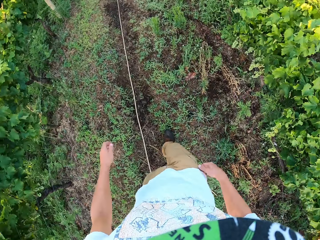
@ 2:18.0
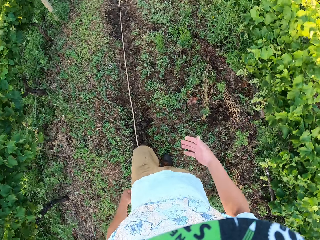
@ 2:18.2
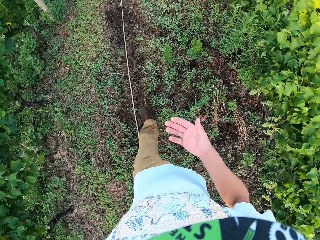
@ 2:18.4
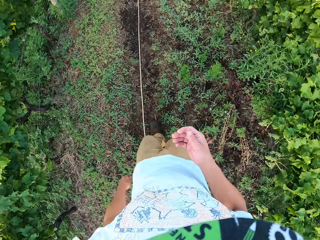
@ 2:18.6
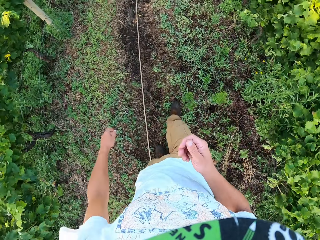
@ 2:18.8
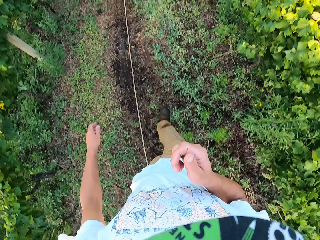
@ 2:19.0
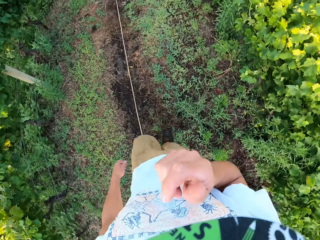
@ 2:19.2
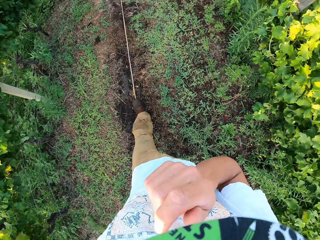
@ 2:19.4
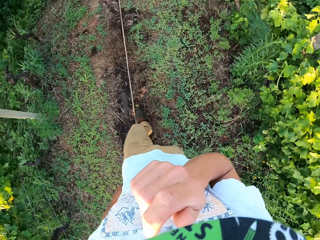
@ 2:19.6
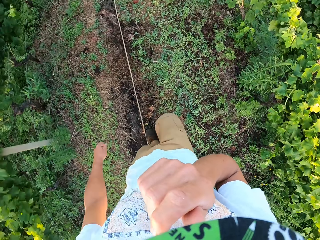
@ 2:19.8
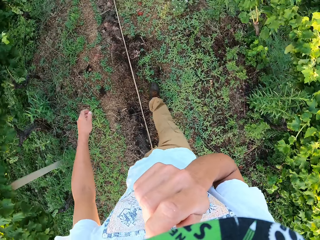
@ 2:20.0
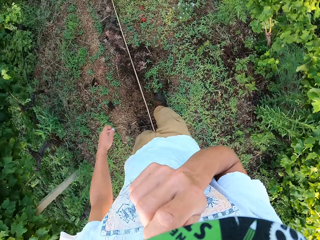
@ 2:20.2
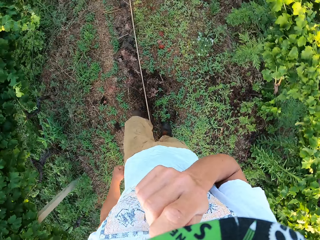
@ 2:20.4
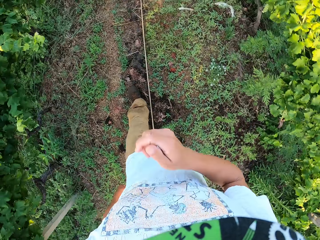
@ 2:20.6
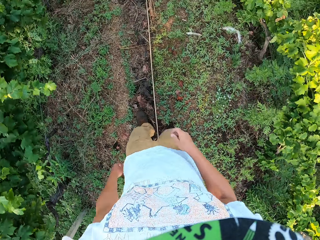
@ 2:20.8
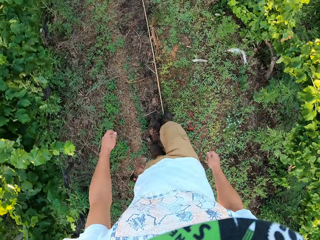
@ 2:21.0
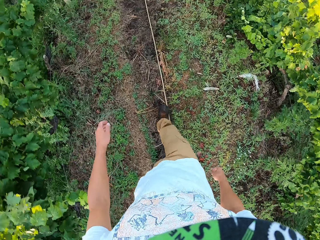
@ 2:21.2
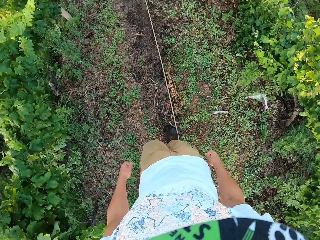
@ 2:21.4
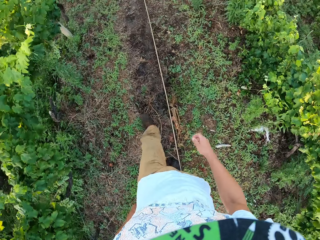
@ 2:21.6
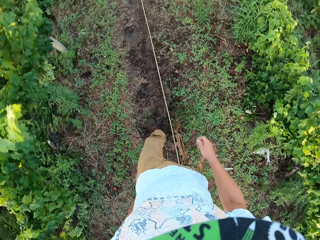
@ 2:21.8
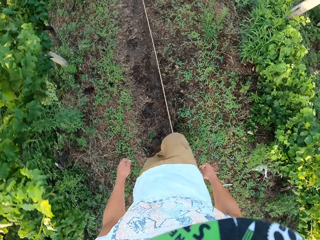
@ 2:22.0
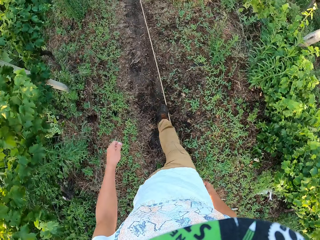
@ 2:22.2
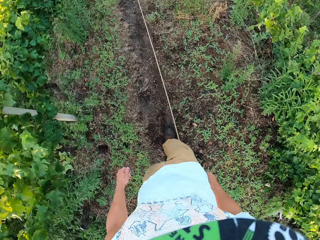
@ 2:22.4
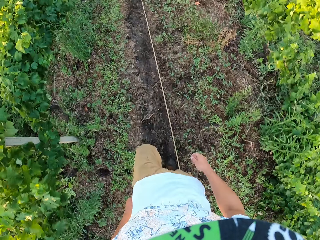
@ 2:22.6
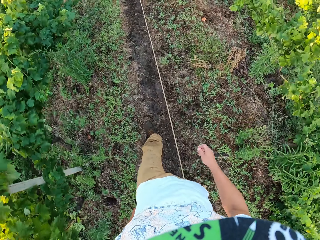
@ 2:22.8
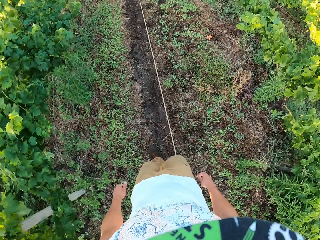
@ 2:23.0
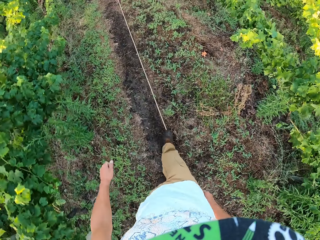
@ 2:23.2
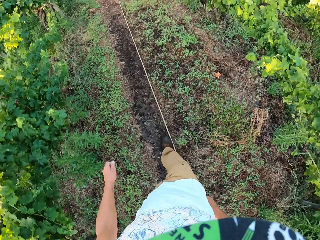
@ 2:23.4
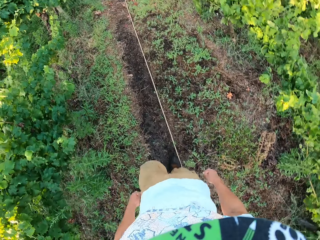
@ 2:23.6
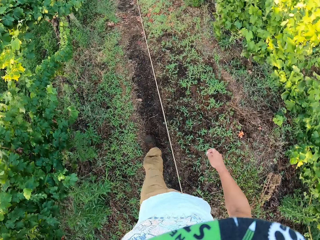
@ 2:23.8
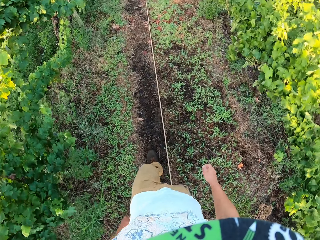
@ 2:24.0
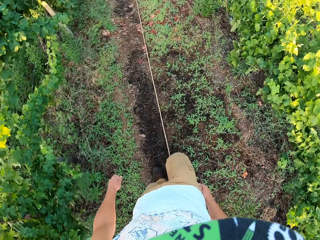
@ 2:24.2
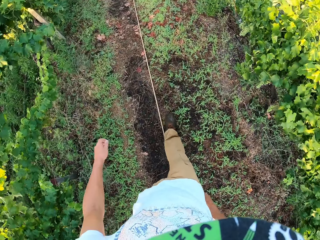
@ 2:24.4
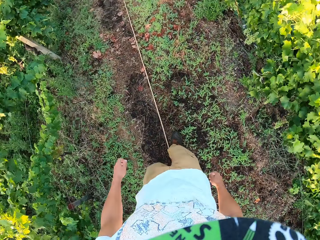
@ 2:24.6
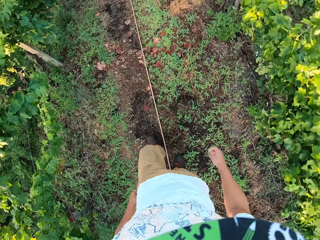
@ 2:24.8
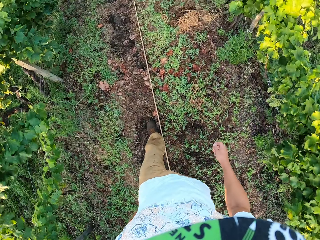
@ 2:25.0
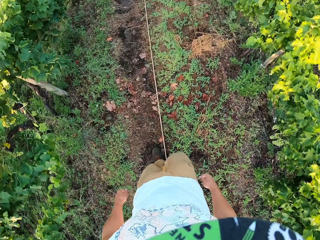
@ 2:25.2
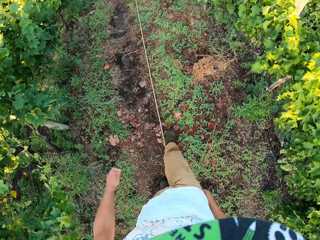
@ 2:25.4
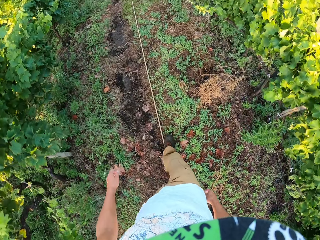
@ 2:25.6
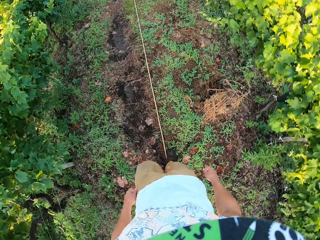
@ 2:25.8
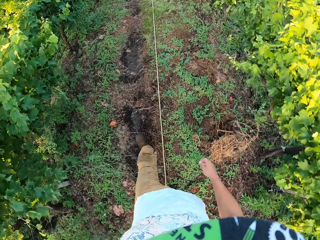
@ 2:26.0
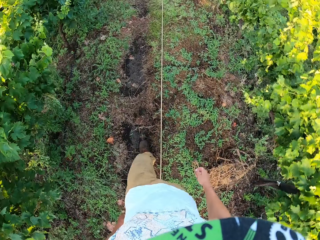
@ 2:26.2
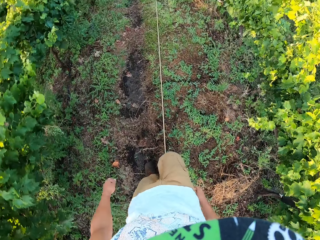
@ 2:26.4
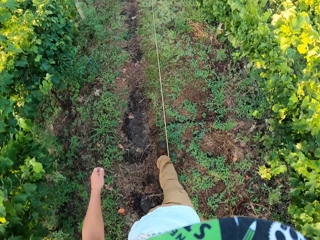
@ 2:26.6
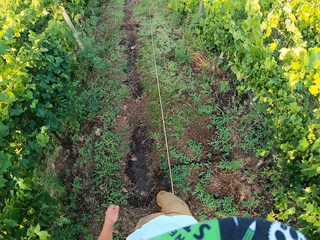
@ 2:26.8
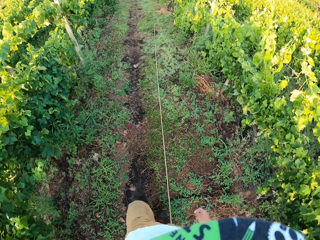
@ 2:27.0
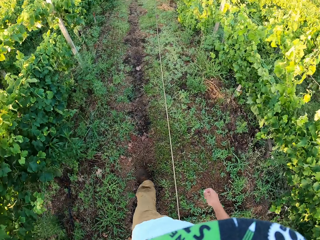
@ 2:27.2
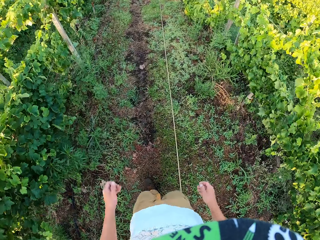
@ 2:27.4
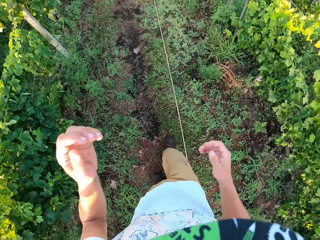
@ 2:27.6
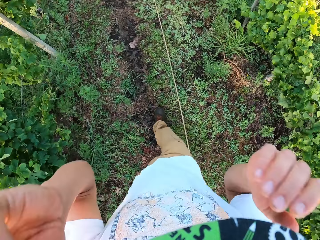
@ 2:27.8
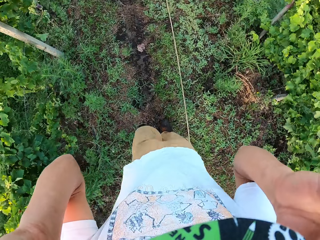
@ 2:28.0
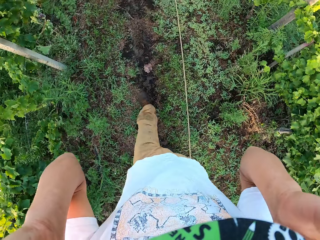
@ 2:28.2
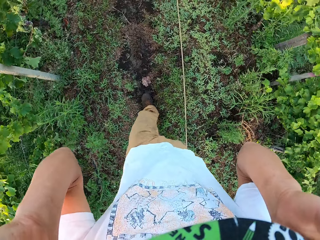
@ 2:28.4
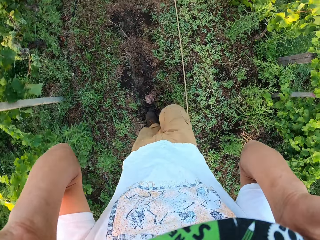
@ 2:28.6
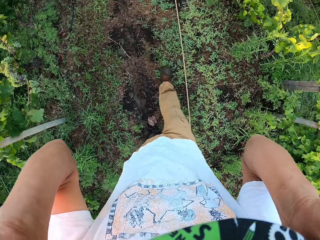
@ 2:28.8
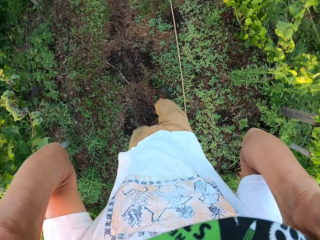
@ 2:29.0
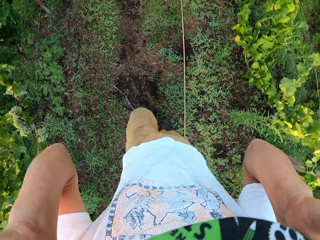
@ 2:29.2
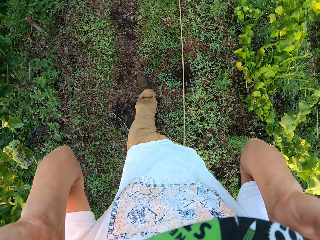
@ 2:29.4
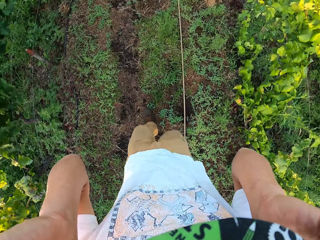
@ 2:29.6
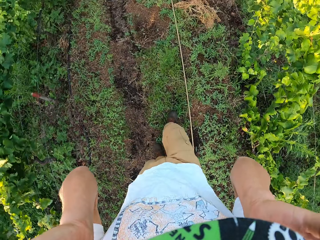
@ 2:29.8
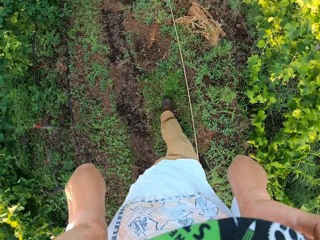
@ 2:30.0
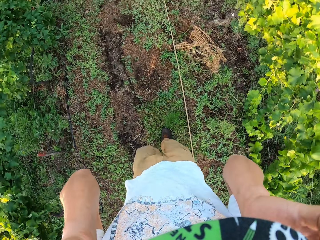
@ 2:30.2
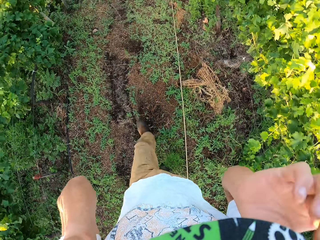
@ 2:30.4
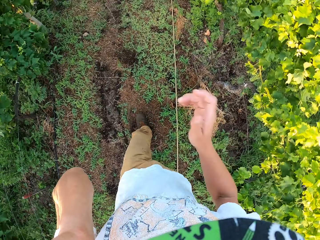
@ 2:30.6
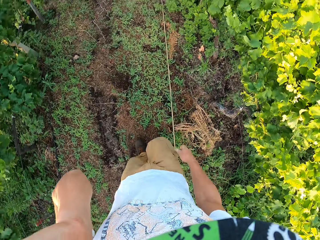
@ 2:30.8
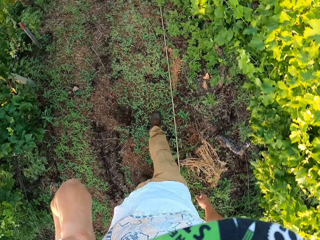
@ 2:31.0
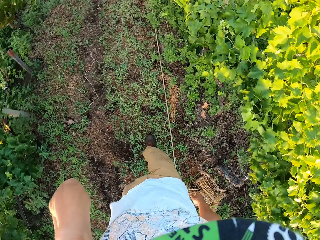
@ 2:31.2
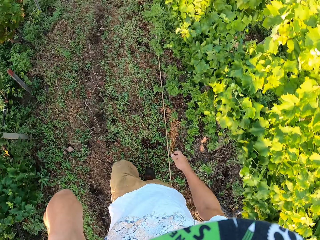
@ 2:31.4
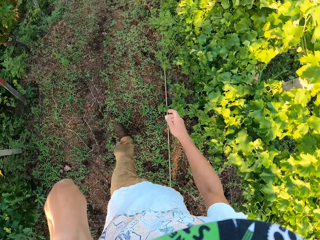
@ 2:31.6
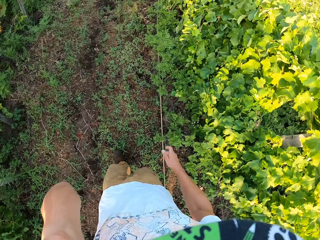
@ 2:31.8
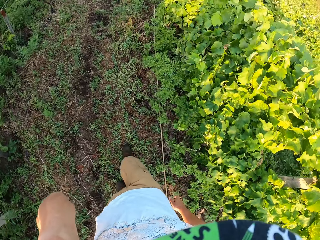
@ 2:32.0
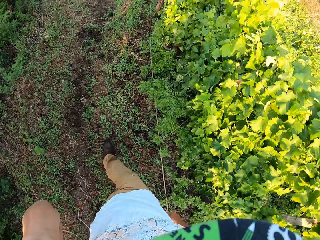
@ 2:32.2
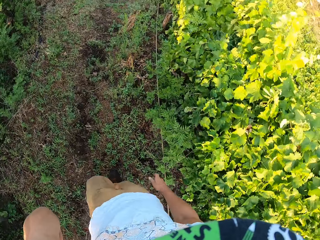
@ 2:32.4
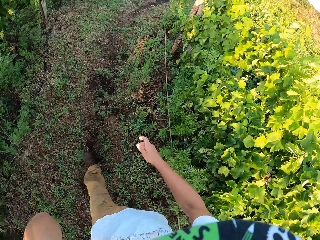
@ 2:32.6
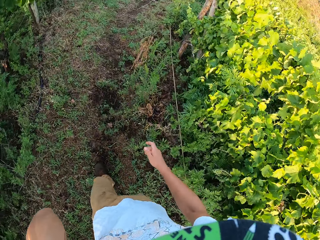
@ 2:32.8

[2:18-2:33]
The camera wearer touches something. He puts his hands on the camera on his head.

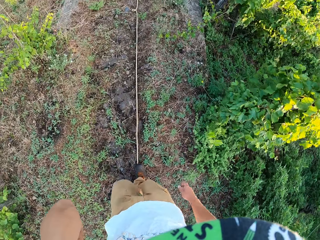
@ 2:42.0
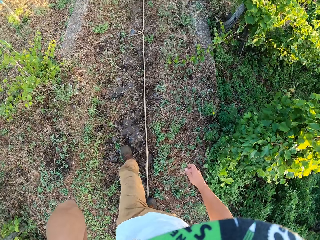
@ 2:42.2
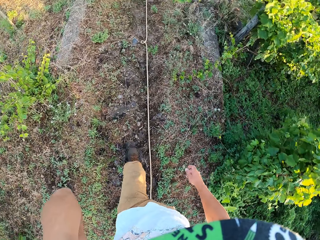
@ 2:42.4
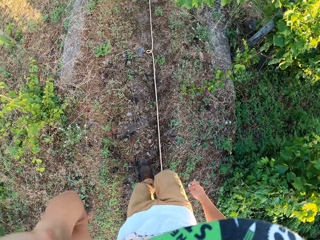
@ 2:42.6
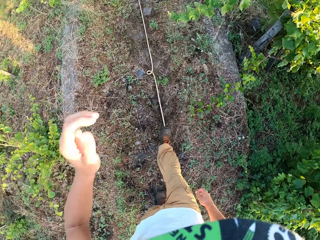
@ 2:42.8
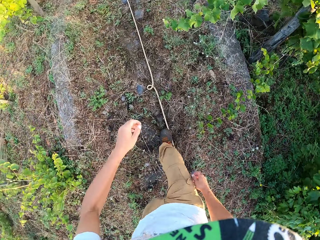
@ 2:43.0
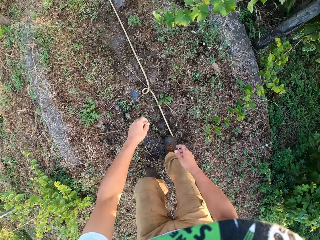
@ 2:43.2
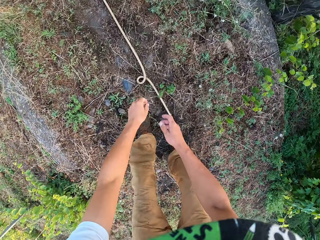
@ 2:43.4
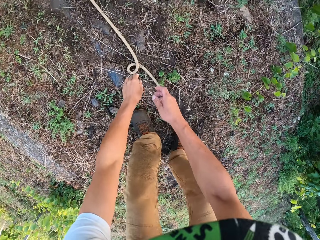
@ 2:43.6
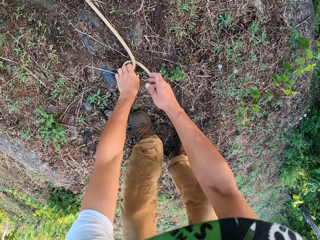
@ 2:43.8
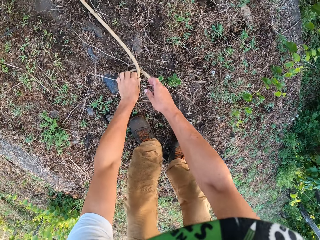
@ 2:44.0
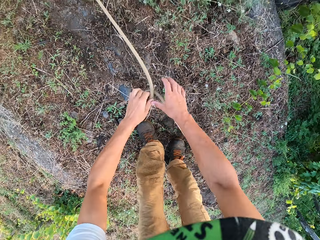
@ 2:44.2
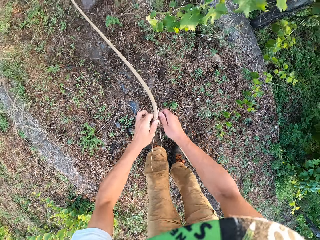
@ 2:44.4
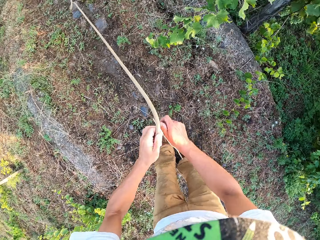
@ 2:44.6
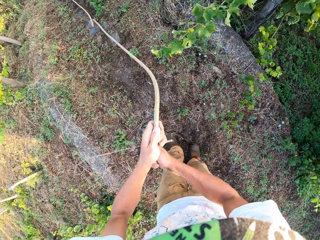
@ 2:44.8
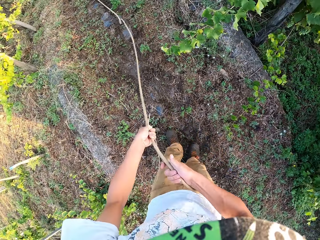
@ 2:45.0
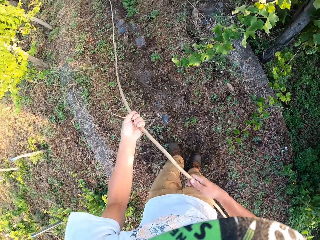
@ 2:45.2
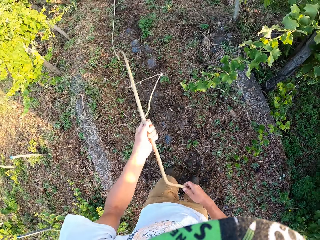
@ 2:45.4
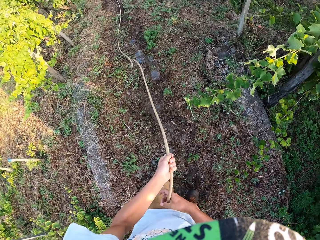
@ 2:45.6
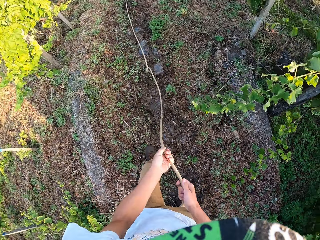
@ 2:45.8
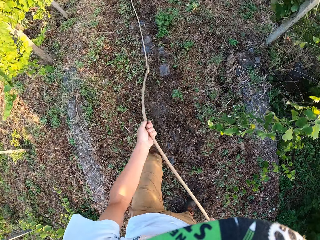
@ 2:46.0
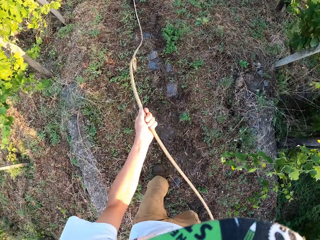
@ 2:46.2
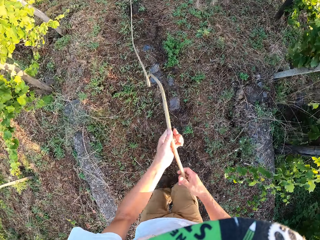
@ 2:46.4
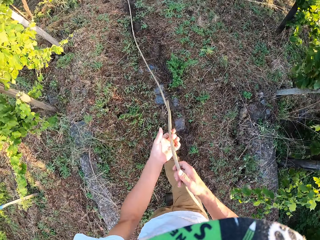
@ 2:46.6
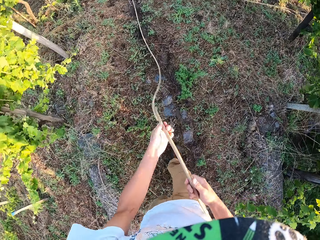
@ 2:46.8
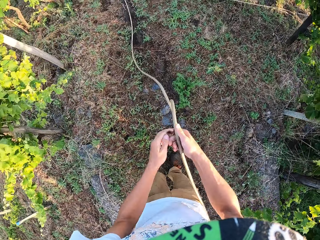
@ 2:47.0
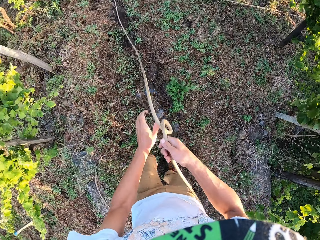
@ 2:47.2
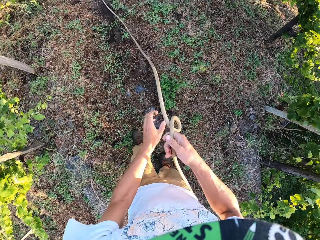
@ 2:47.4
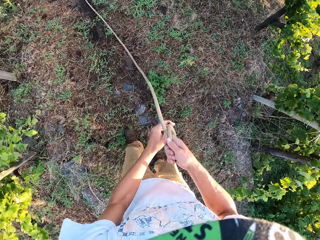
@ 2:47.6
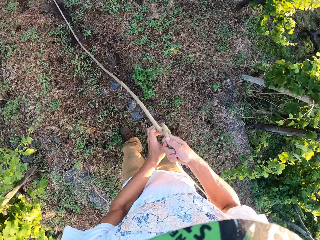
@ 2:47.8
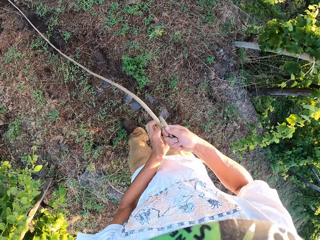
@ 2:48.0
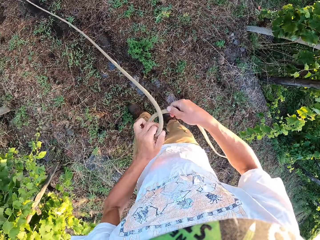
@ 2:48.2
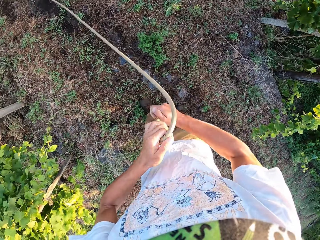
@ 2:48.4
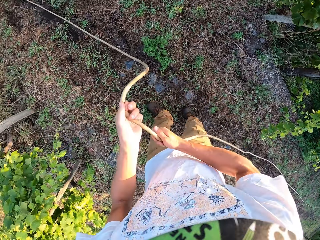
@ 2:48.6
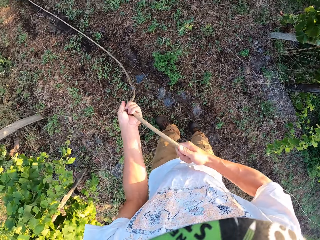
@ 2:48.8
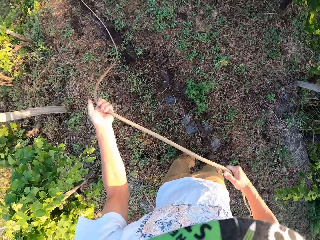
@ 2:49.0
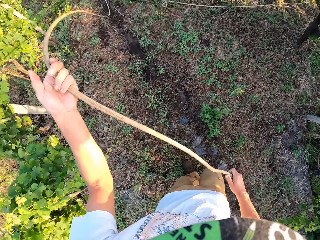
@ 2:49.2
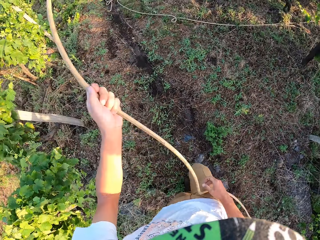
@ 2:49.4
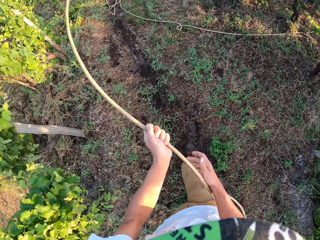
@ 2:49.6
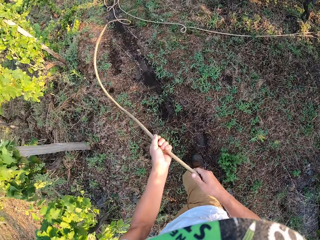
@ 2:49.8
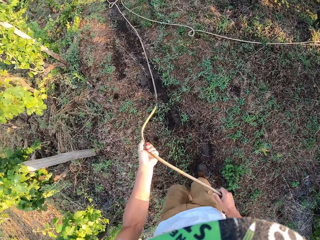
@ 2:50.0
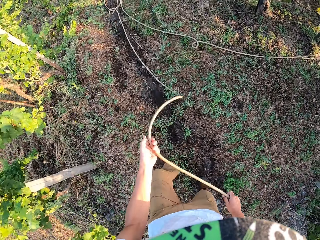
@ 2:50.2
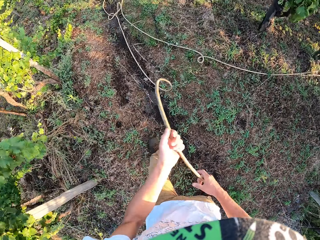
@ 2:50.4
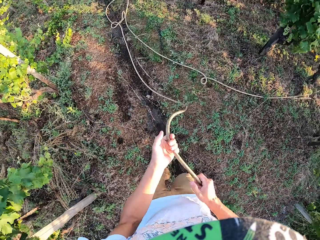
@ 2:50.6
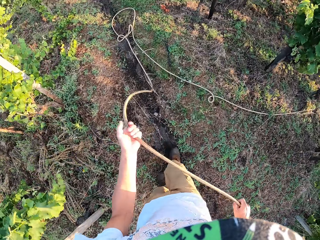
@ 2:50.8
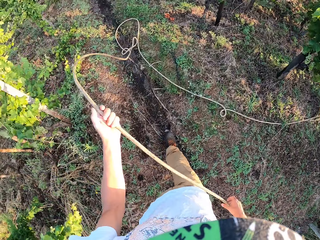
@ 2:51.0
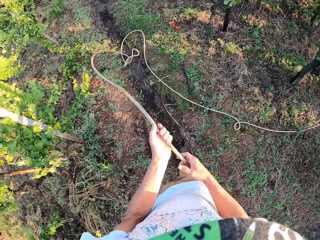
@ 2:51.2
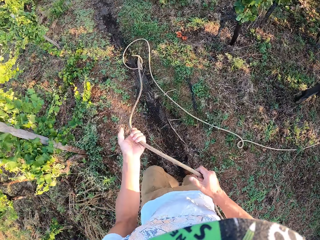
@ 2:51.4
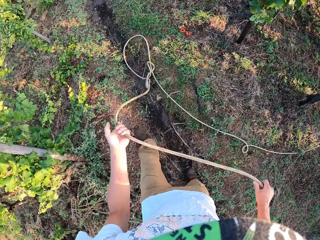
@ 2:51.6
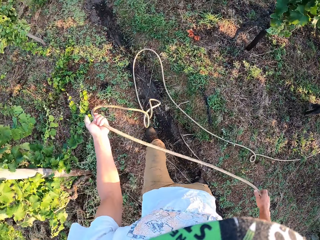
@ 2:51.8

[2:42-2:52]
The camera wearer unfolds the pipe. They pick up a hose on the ground. They adjust the hose. They straighten the pipe.
